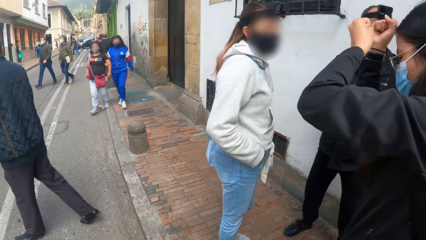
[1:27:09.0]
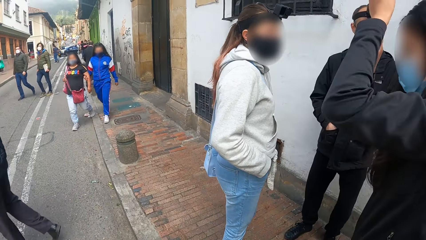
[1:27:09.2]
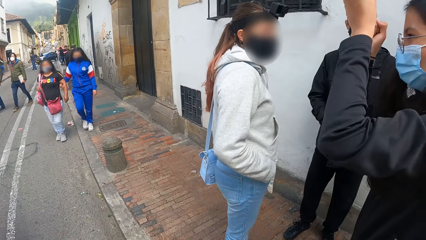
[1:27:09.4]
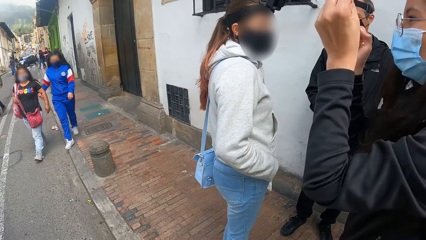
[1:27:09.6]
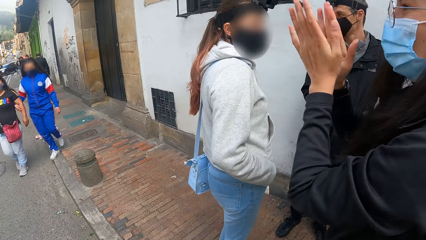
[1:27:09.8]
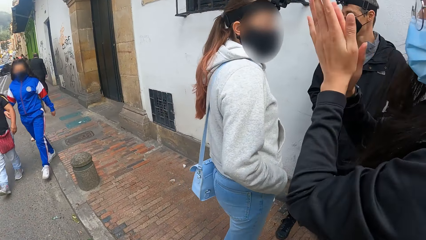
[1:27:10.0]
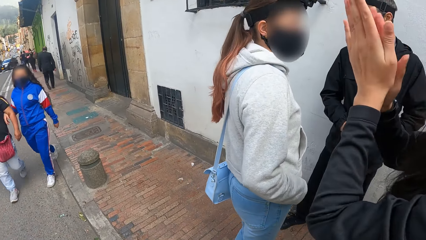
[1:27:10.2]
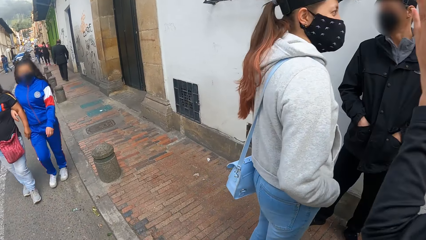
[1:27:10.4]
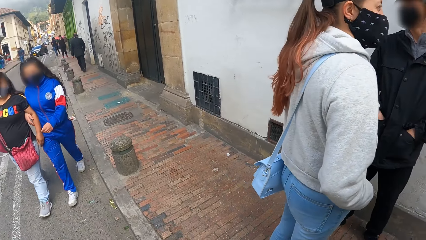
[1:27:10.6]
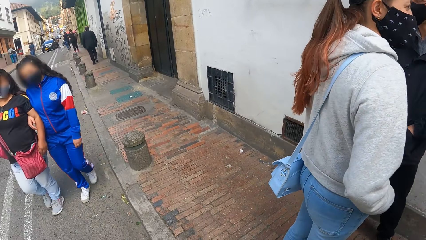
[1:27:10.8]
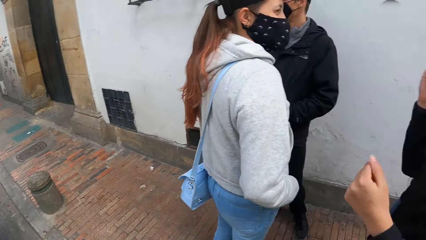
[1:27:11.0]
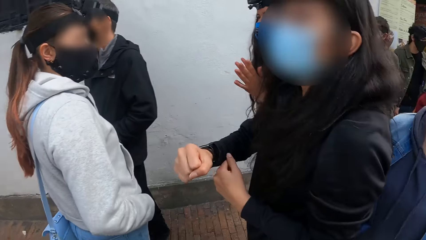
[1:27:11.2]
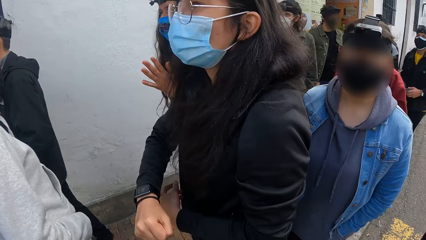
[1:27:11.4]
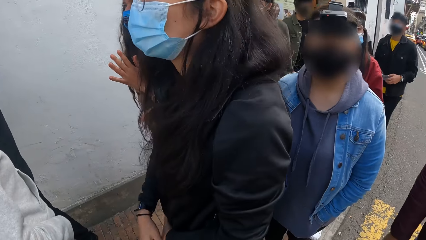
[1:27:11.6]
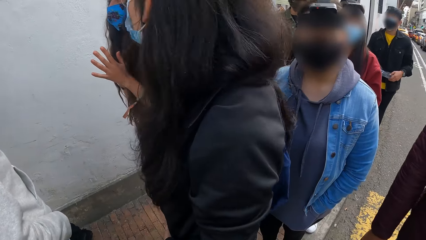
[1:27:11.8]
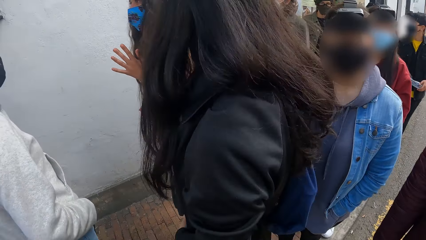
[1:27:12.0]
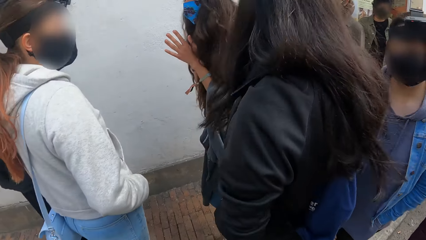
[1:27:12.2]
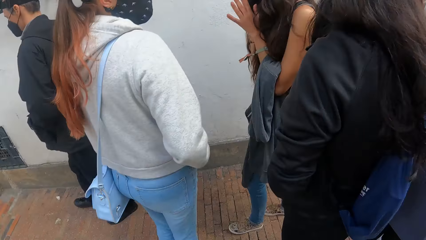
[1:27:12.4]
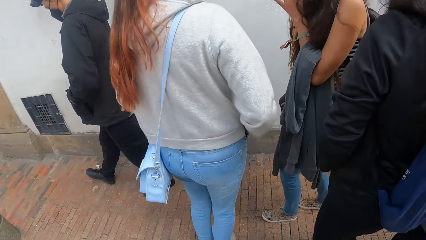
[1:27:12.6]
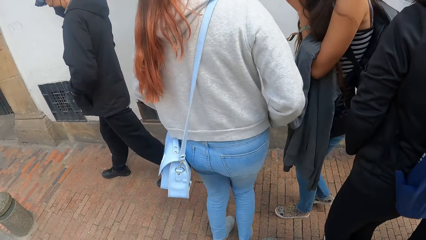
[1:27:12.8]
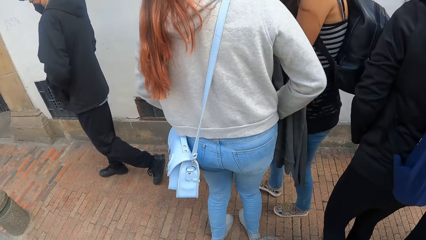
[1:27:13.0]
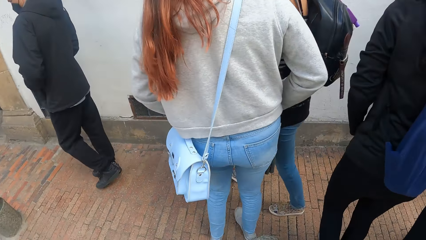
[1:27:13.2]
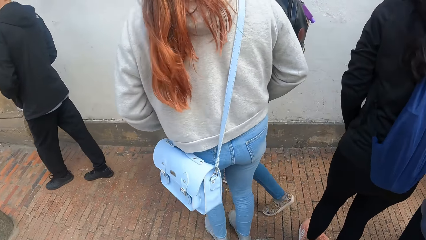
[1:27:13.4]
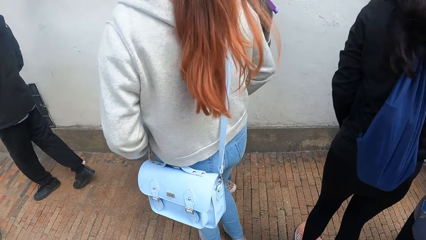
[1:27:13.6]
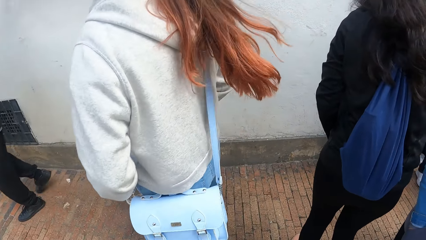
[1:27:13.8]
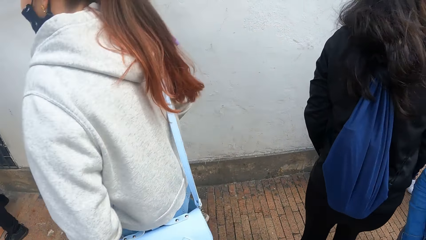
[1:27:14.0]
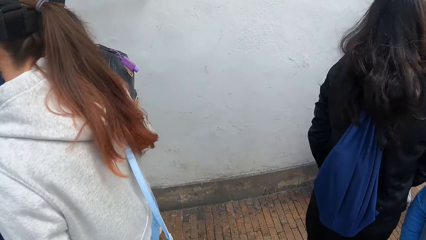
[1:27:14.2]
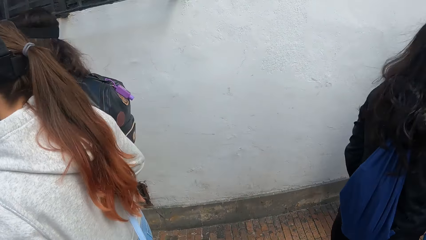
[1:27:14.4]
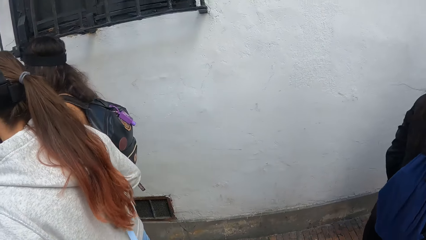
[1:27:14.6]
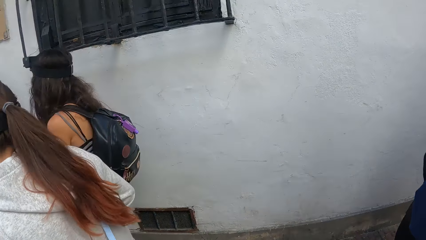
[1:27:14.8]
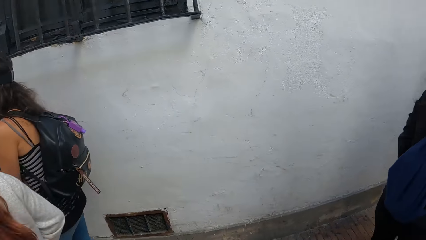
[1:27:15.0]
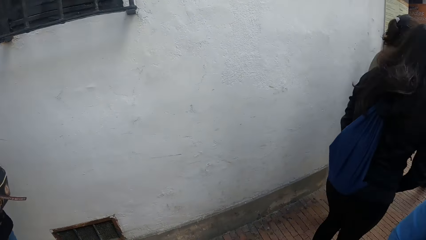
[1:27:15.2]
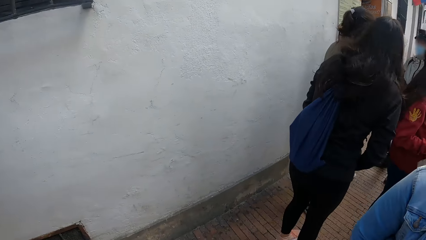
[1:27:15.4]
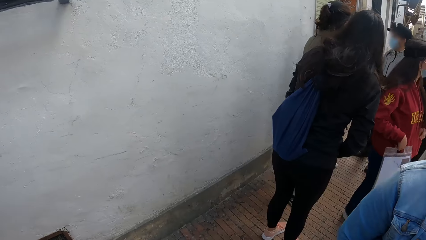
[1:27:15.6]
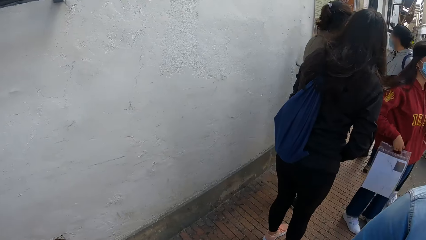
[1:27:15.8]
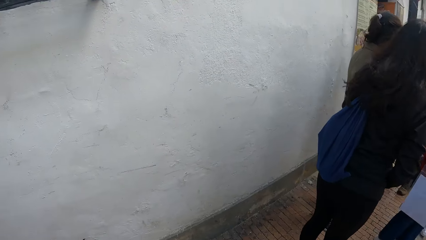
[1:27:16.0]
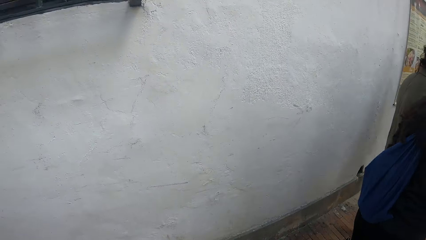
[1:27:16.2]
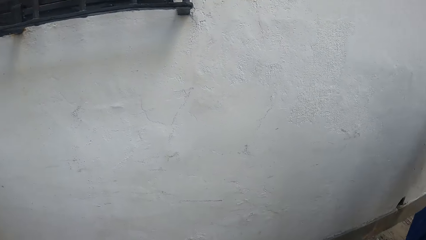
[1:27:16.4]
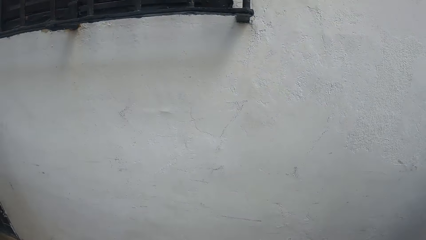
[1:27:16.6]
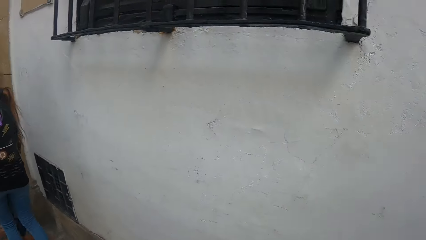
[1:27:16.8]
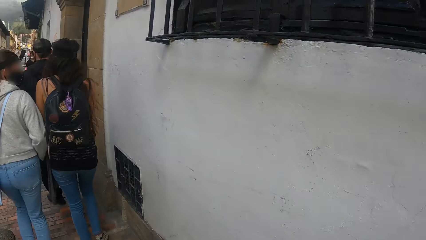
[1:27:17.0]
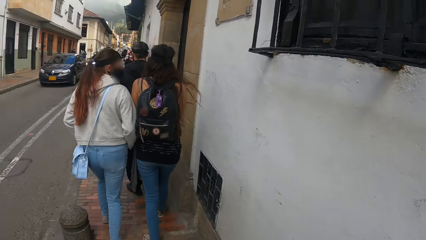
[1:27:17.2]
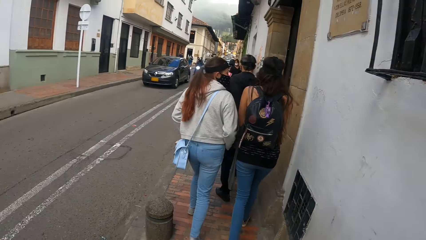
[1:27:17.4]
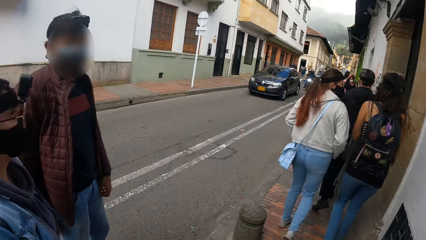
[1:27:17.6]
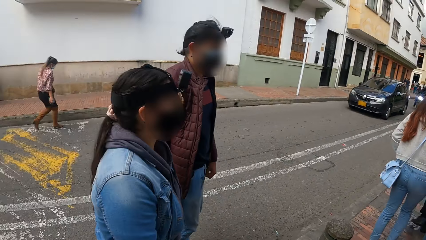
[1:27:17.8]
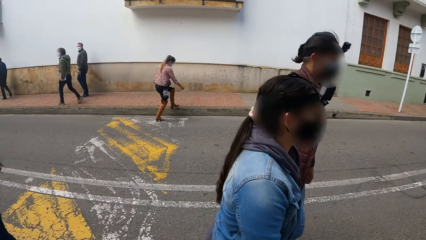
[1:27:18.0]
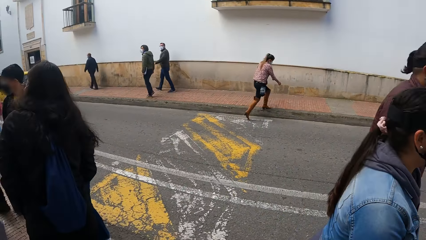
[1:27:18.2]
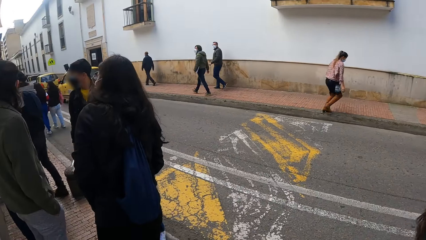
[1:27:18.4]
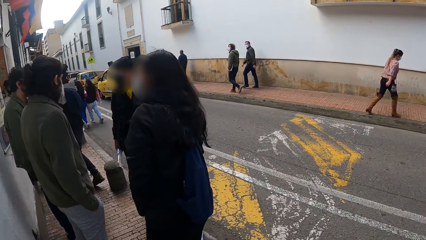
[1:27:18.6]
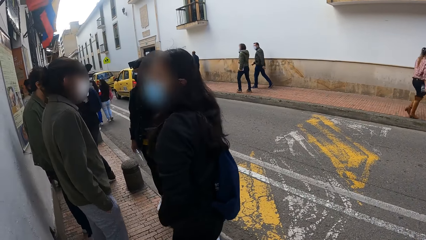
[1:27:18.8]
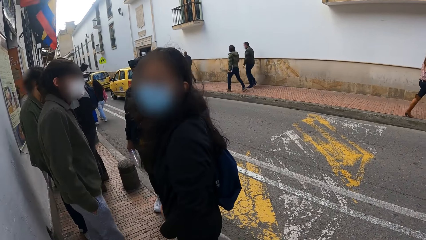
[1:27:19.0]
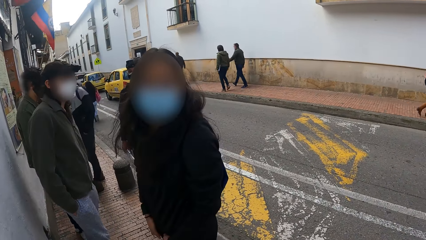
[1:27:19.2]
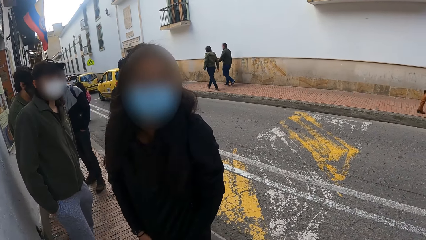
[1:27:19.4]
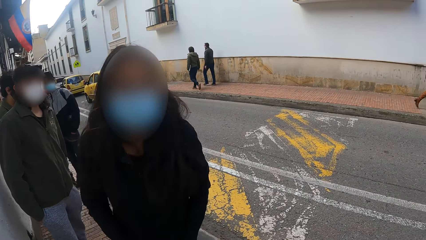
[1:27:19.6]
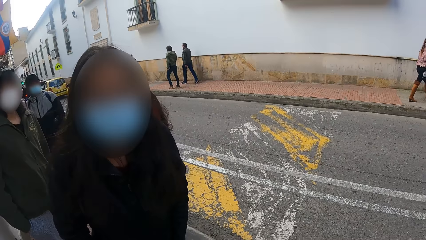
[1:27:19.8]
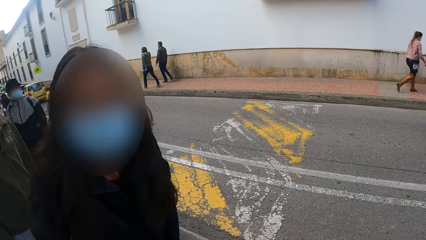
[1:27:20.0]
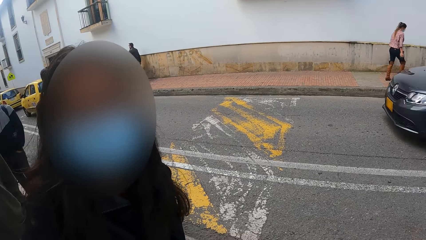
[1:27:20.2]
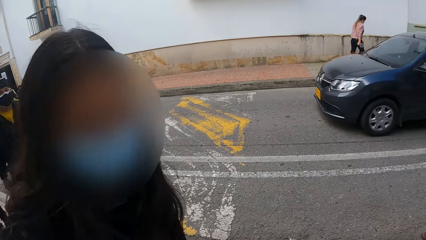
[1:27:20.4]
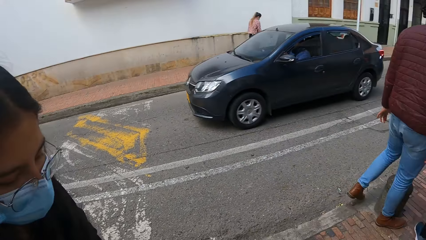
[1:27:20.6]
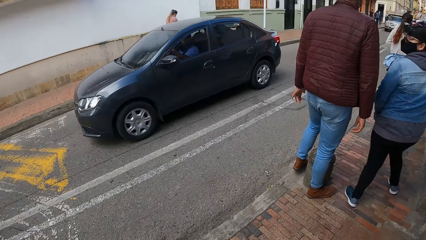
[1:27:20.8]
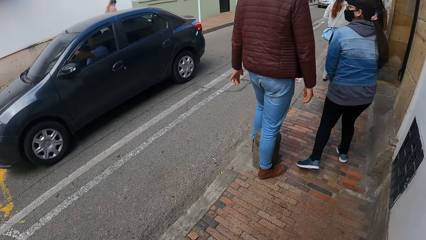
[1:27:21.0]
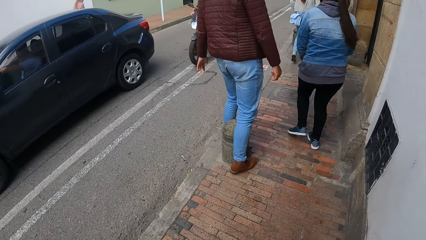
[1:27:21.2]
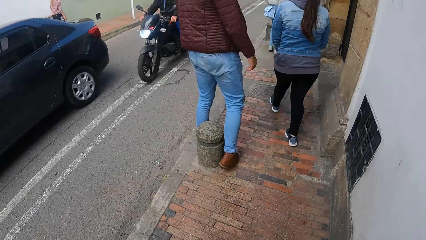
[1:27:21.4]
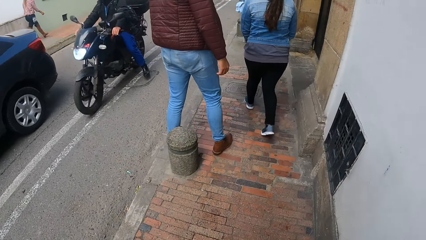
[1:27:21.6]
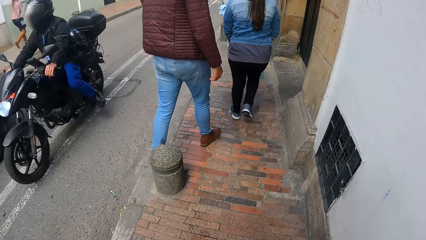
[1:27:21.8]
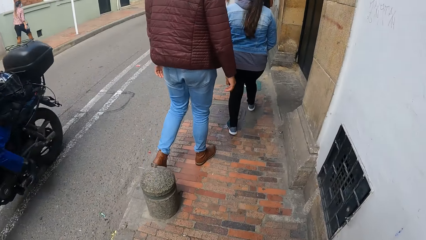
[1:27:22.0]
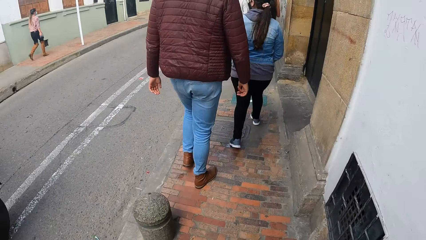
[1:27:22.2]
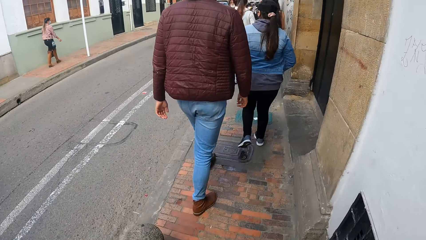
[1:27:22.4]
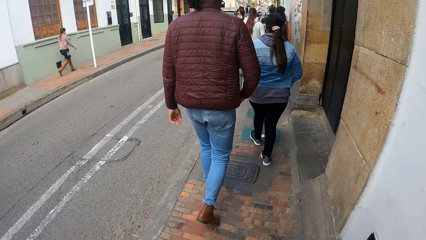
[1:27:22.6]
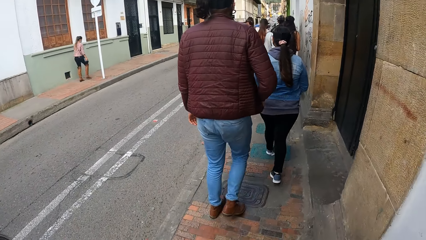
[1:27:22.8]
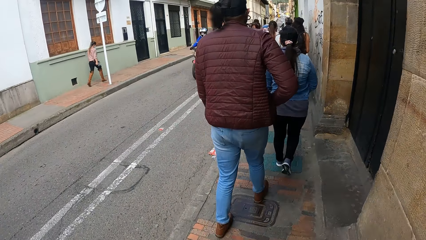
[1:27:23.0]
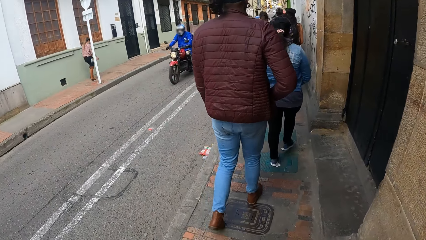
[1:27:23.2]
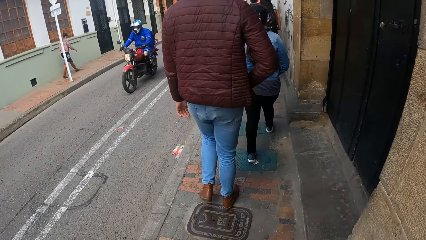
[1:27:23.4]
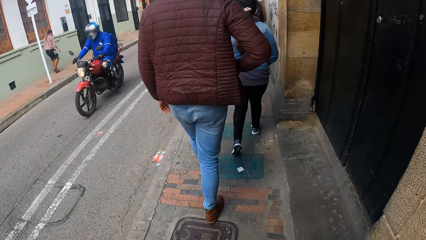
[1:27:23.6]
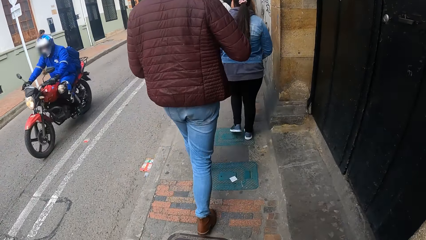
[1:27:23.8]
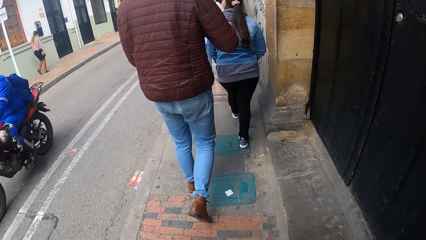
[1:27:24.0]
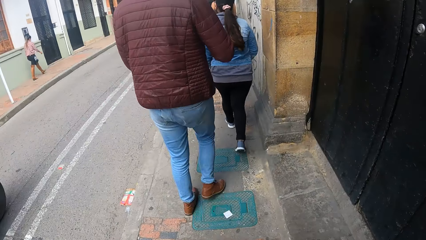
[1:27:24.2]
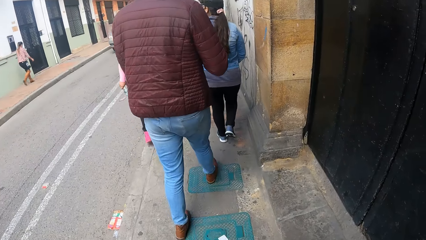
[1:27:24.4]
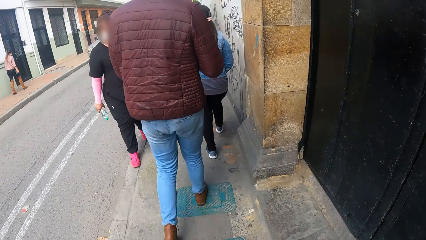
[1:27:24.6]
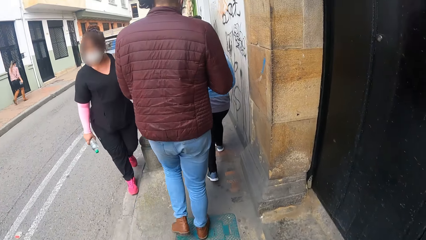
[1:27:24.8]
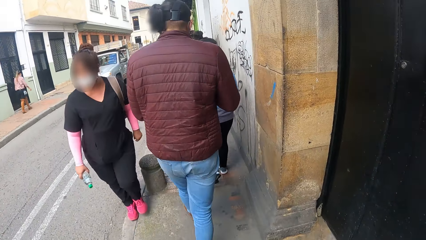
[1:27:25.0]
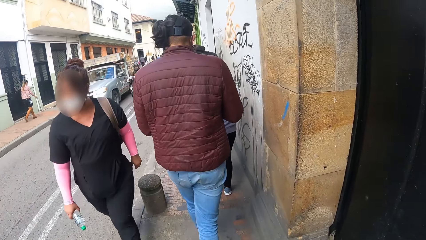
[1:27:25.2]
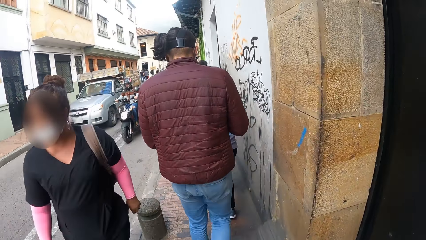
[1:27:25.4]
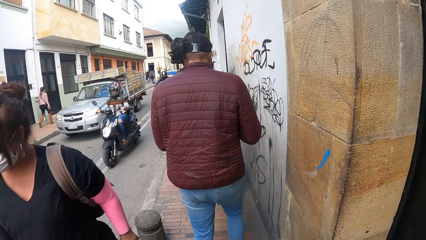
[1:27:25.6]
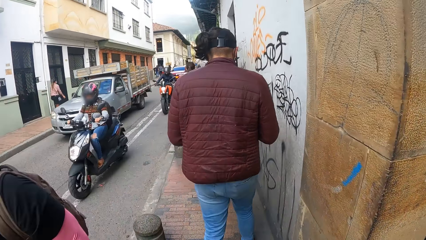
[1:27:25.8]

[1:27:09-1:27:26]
A bike rides past the camera wearer. The woman claps both hands. The camera wearer looks around. A car drives past them. A bike rides past them. The camera wearer walks on a road with a group of people. A bike rides past them.
